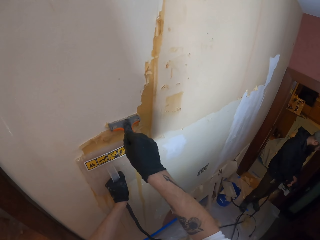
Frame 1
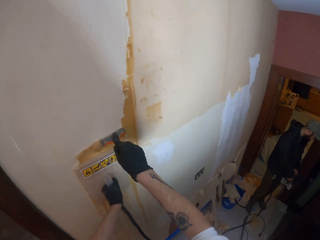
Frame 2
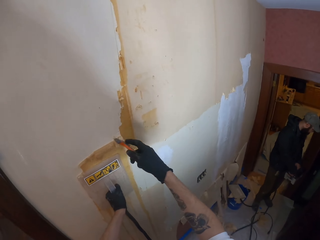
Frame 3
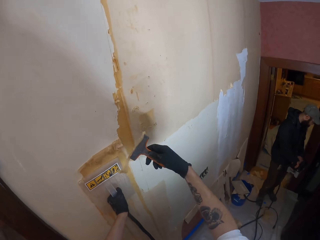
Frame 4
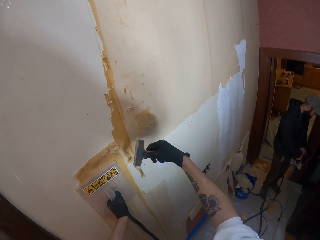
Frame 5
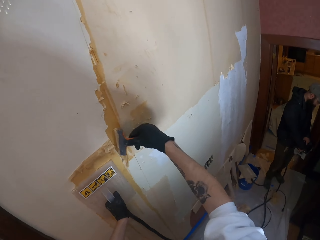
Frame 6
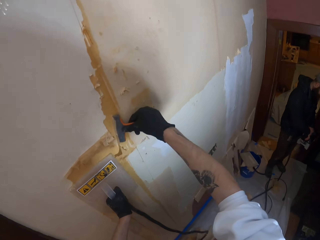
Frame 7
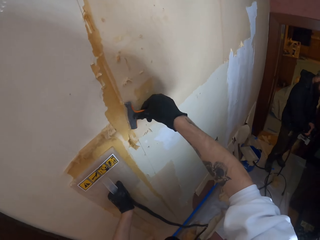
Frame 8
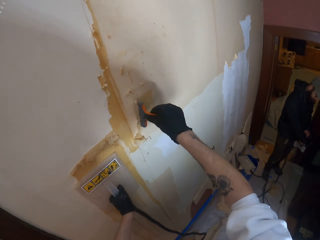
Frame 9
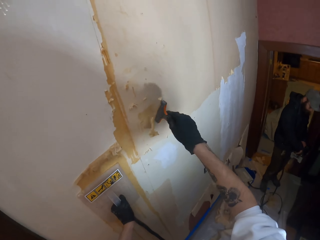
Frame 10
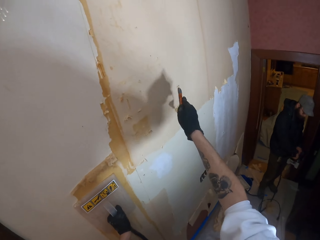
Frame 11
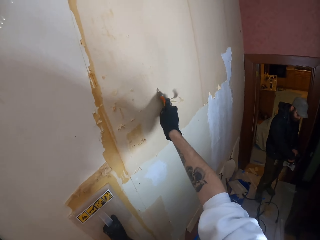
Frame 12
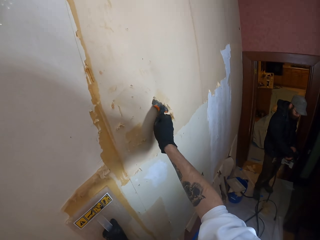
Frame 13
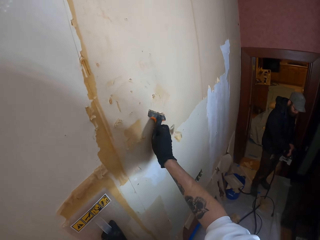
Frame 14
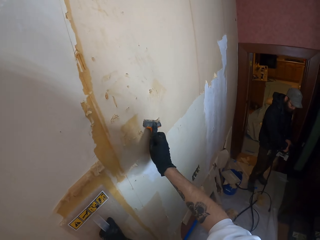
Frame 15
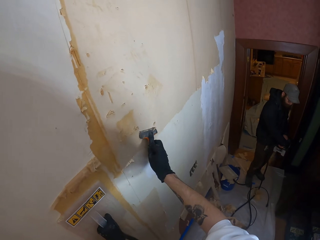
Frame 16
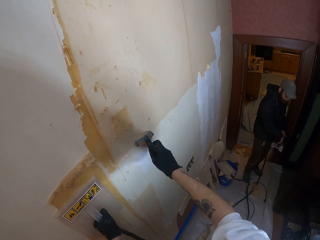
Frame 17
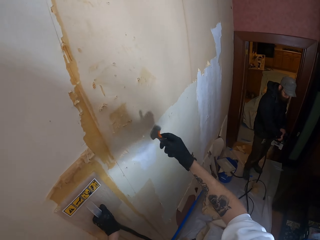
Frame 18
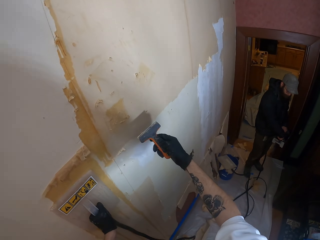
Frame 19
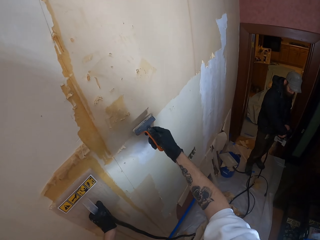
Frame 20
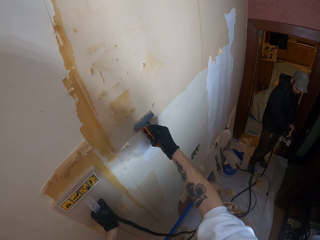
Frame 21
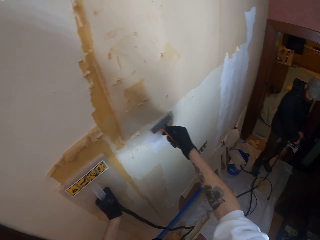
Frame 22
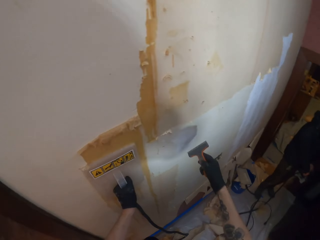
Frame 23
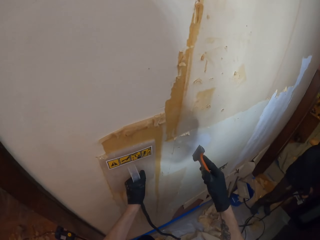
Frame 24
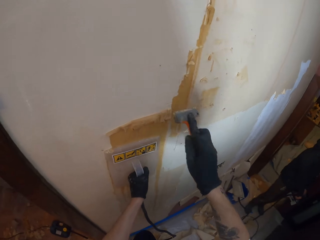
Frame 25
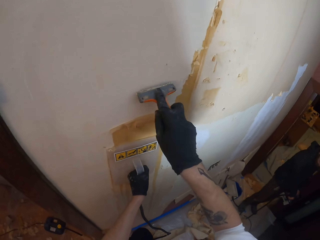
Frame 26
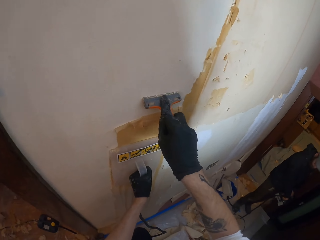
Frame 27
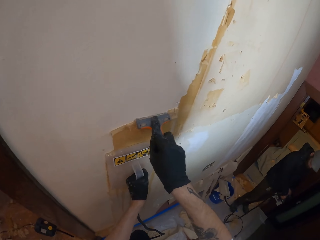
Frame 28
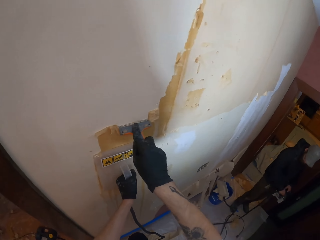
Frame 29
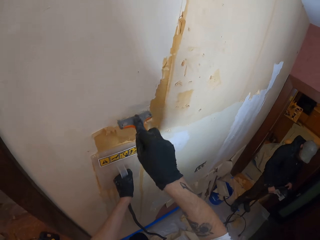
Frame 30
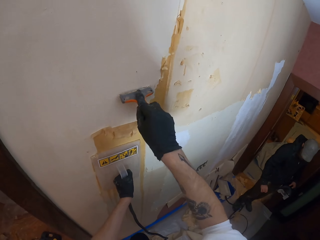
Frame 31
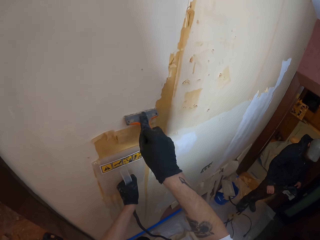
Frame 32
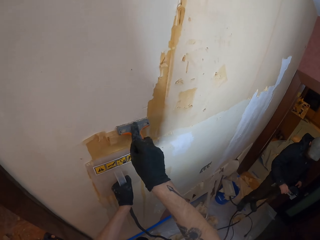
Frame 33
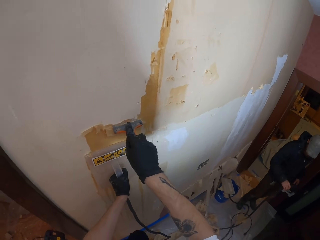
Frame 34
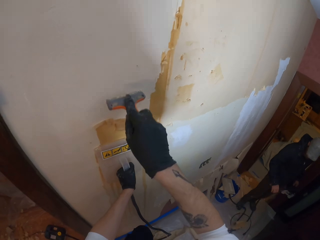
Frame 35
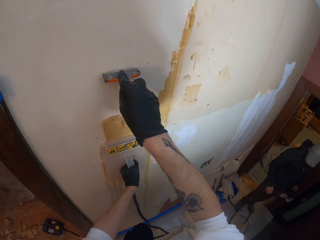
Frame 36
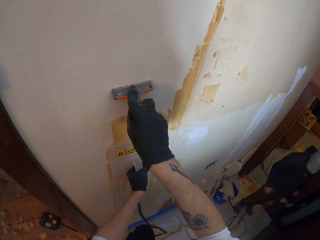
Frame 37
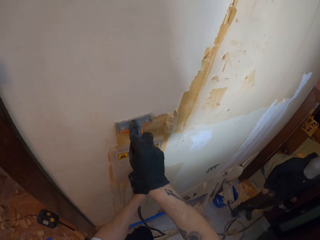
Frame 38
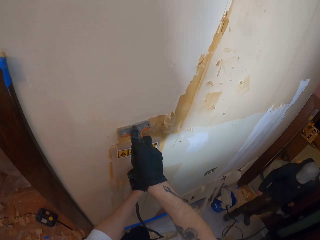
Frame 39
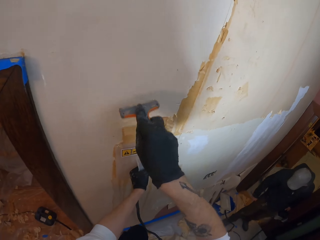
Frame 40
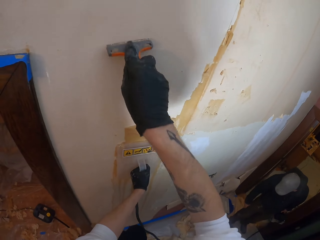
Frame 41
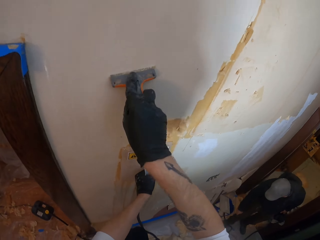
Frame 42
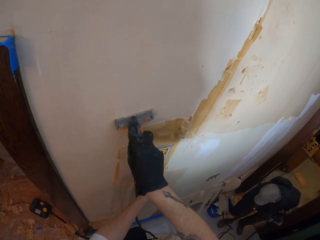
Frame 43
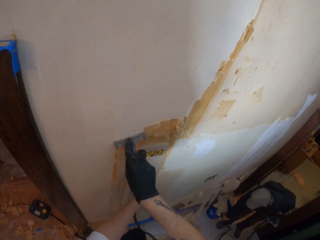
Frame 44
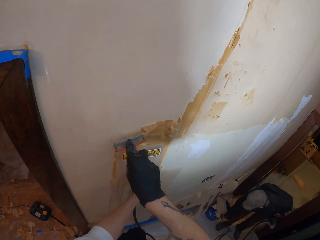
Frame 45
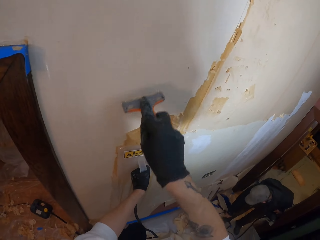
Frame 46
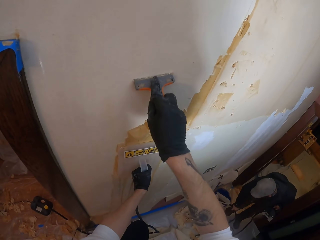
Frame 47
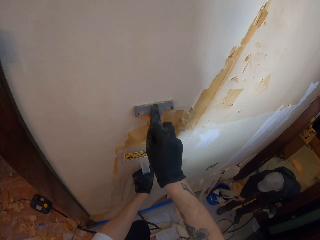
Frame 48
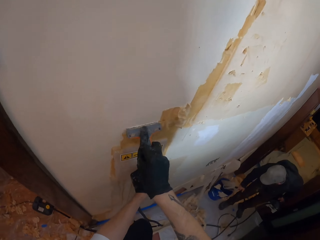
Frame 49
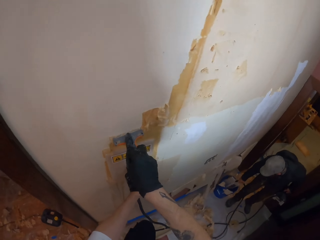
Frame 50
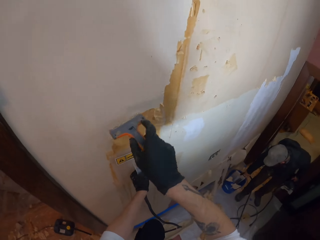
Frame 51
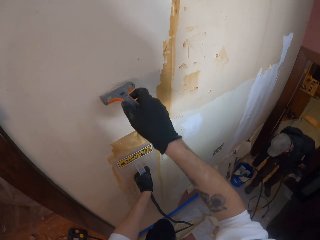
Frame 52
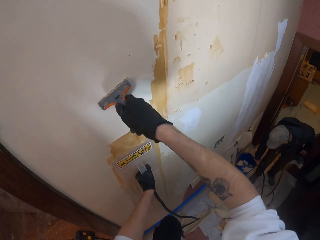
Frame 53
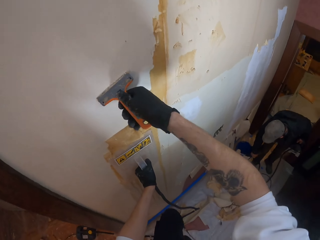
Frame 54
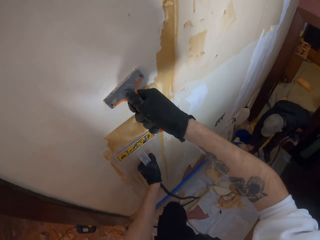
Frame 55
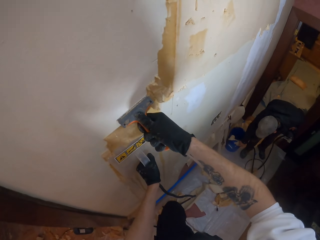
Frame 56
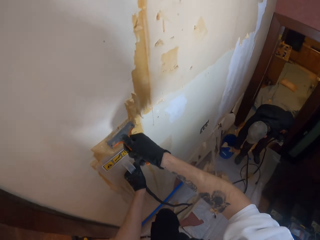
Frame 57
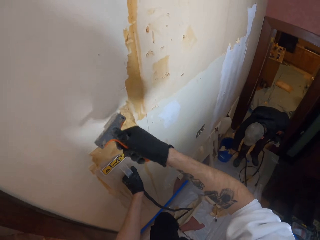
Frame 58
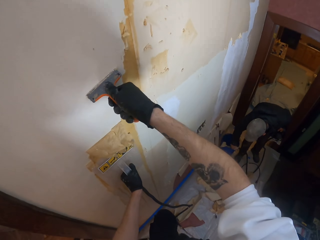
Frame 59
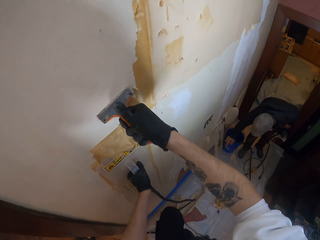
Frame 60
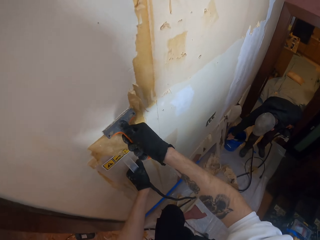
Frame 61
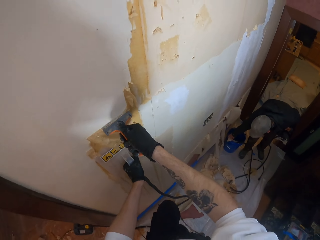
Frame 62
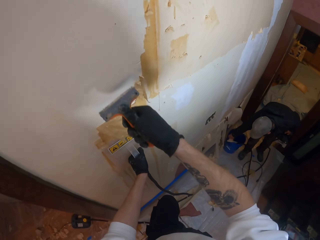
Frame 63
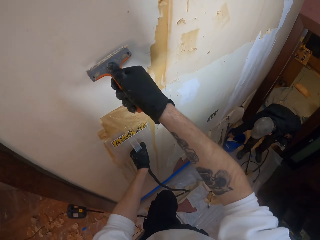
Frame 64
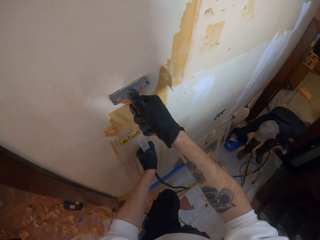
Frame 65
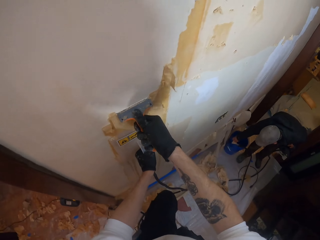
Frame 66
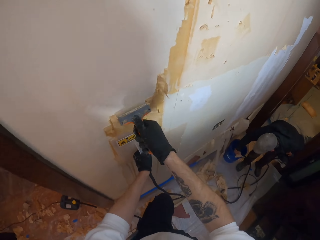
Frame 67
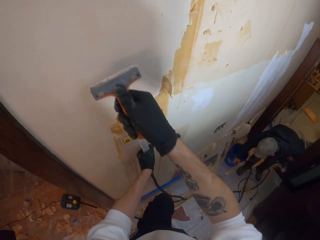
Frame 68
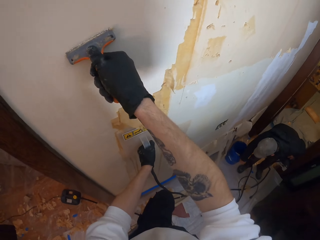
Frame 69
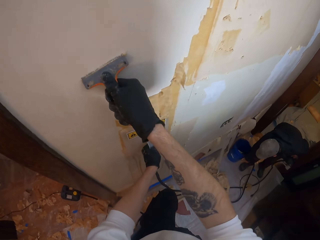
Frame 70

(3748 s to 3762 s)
The camera wearer wipes the paint scraper on the wall. They peel off the top coat of the wall using the paint scraper. A man puts a hose pipe in a bucket. The man picks up the hose pipe from the floor and removes dirt from the bucket. The camera wearer removes a wallpaper from the wall.

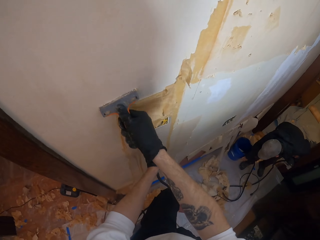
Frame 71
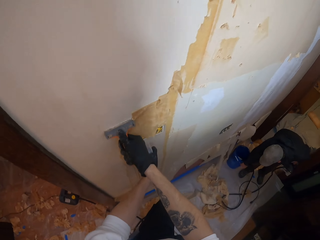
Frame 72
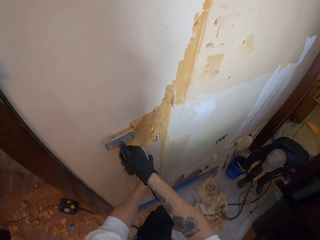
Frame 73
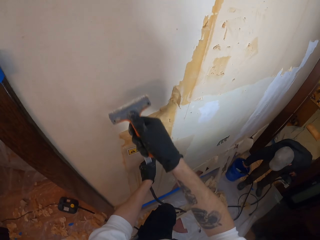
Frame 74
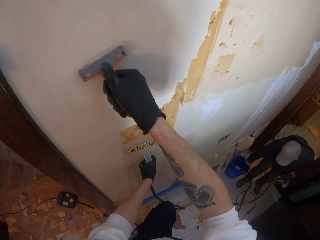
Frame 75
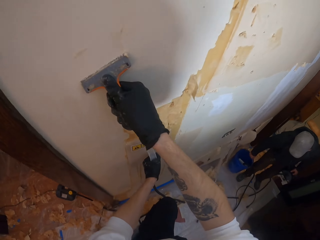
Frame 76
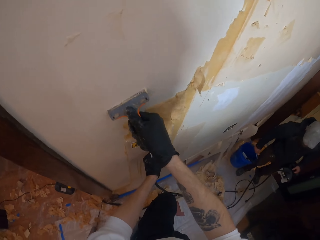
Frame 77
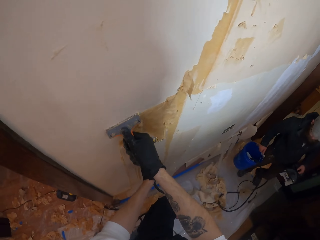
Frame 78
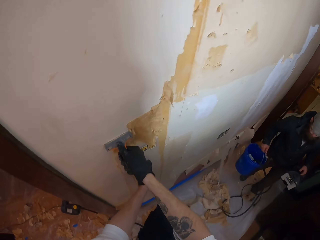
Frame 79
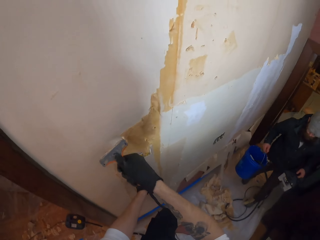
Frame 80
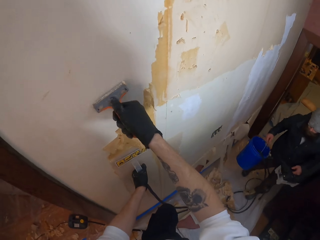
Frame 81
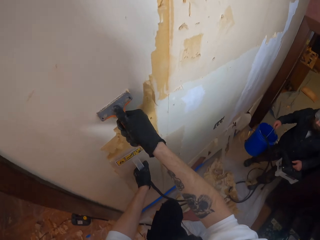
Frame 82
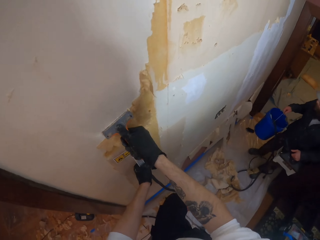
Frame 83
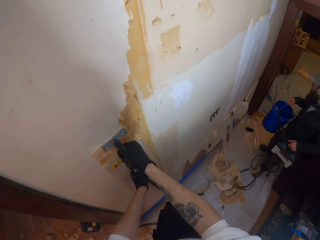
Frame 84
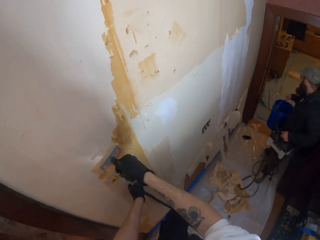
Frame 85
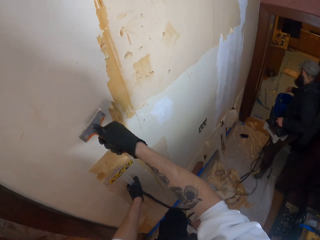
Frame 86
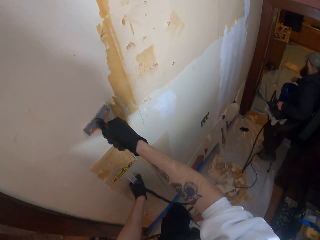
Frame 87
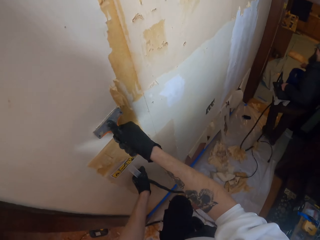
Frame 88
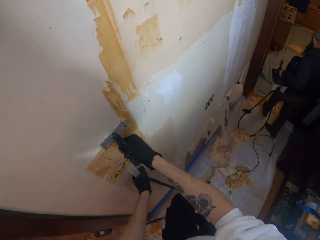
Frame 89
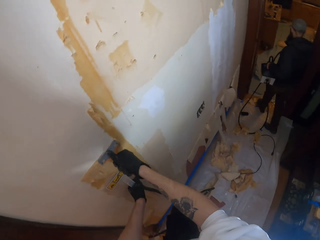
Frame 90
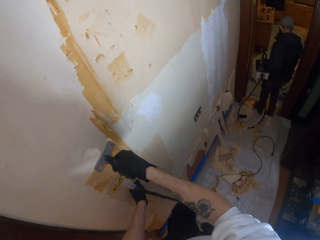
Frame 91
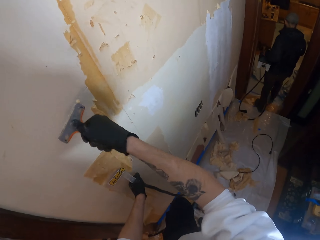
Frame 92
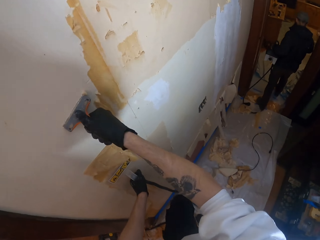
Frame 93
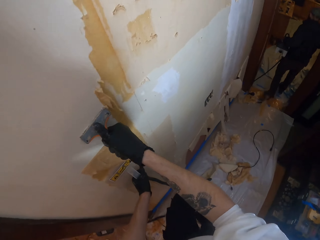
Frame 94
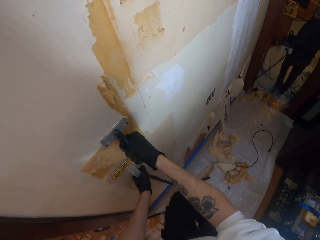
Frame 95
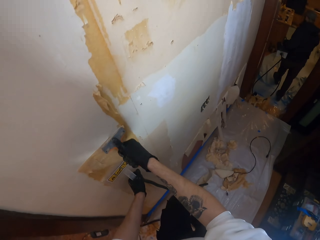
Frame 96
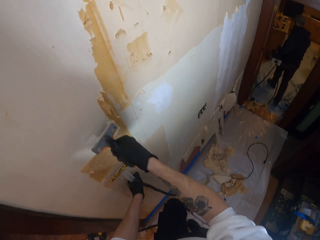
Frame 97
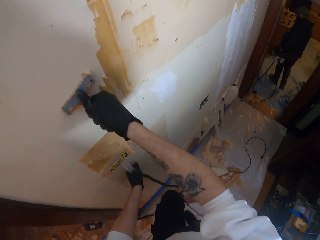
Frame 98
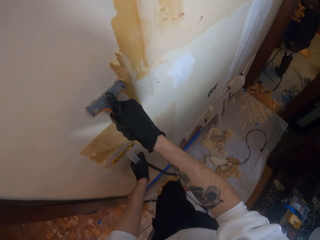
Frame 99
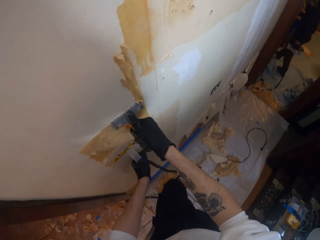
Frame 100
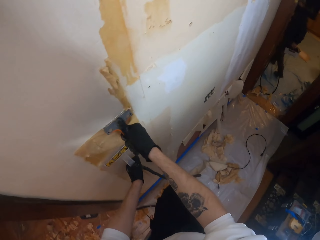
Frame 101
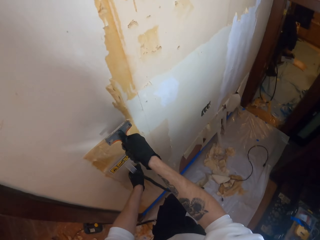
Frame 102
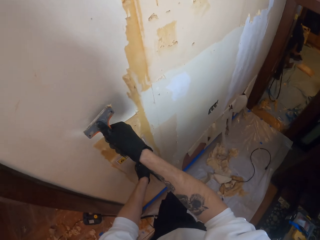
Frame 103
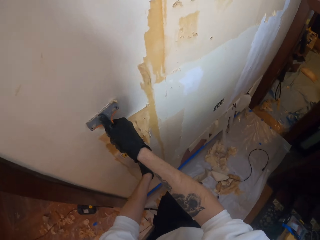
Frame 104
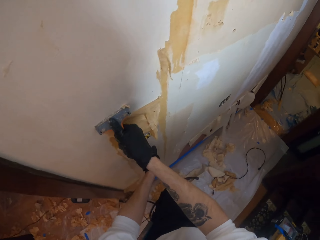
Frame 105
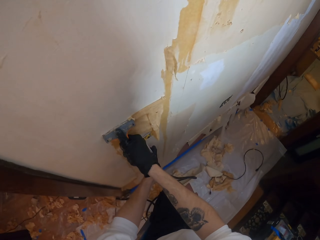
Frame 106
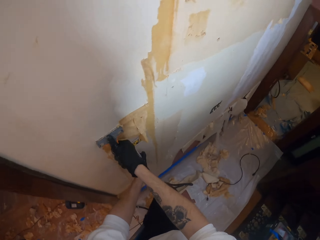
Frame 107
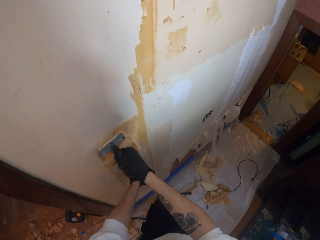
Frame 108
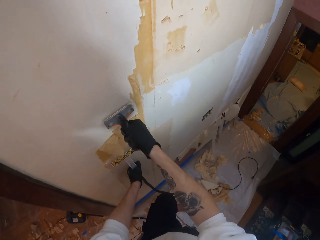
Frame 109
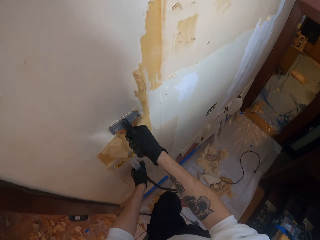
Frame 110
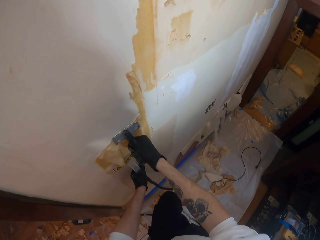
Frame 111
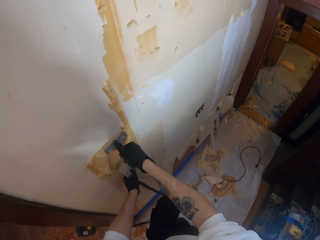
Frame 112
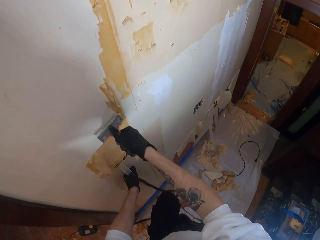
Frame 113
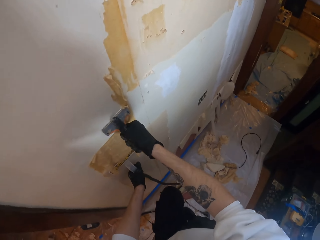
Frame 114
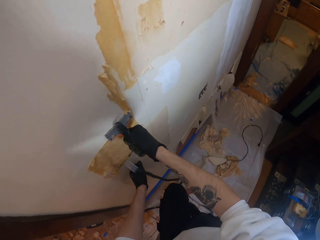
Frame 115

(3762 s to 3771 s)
A man picks up a bucket from the floor. The man walks around a room. The camera wearer removes a wallpaper from a wall.
